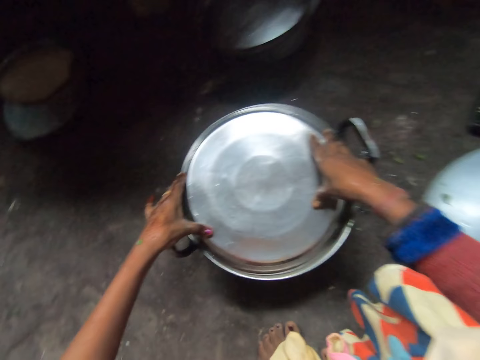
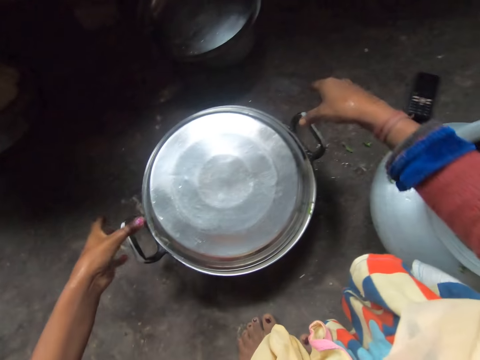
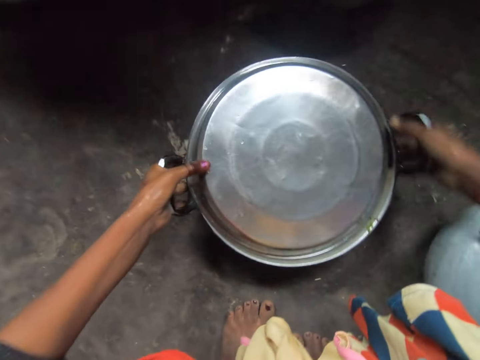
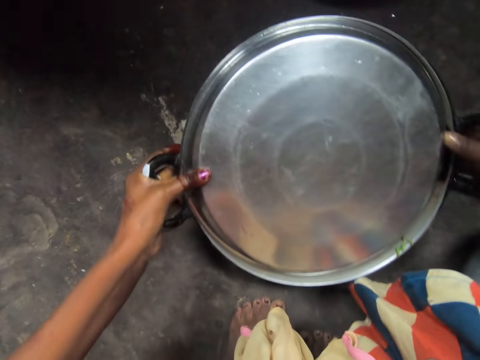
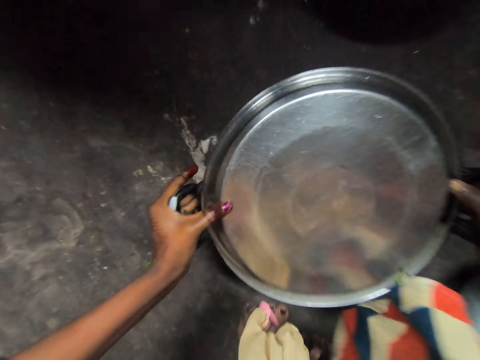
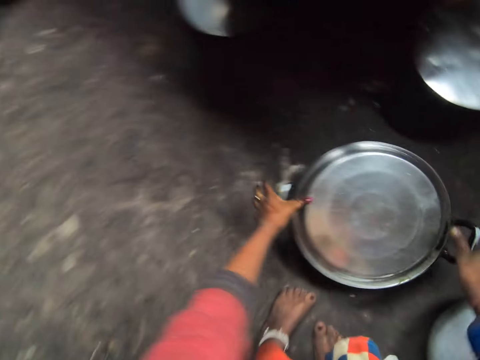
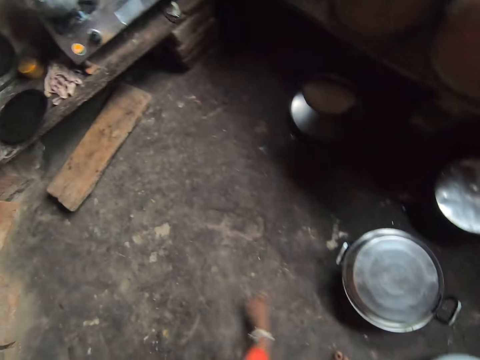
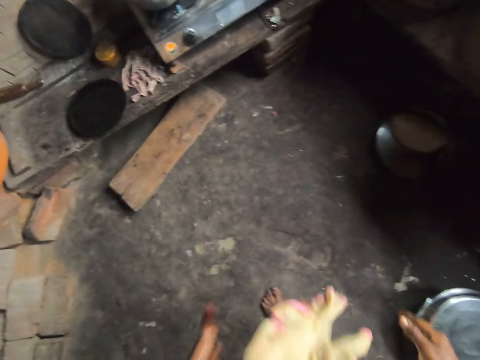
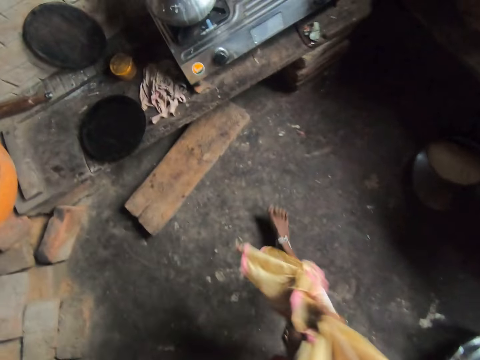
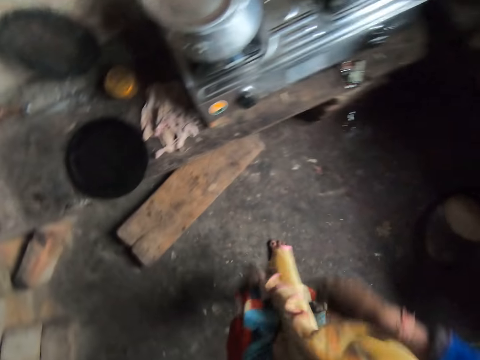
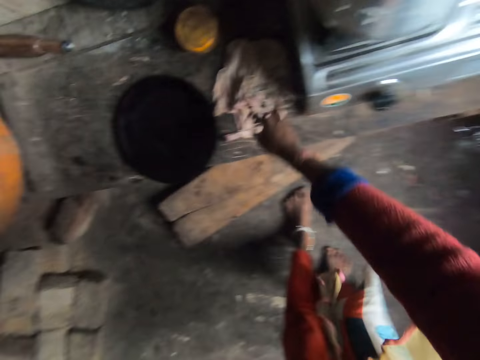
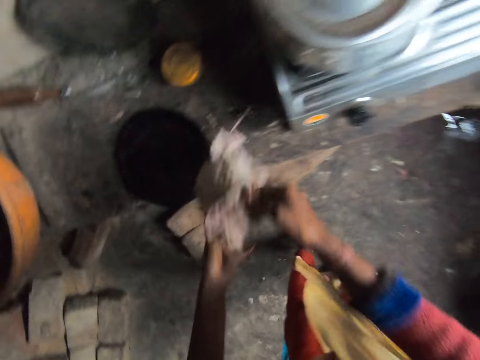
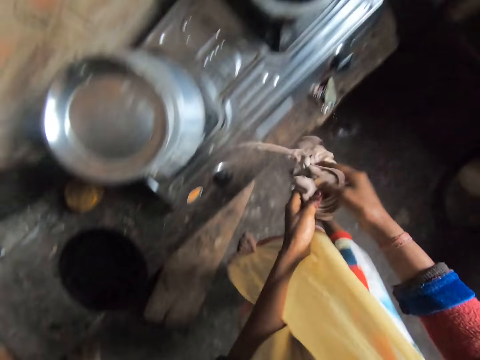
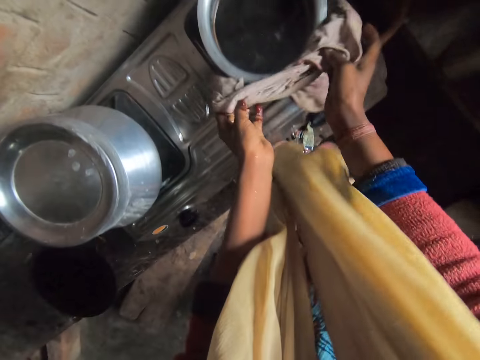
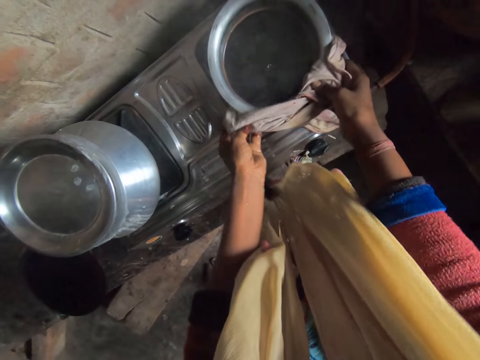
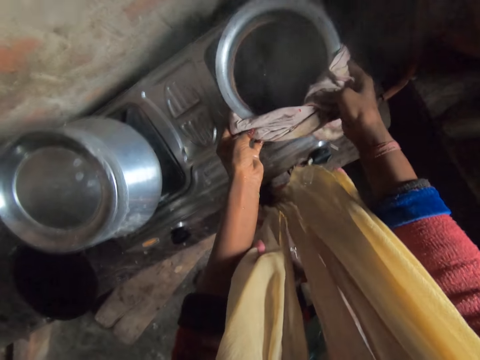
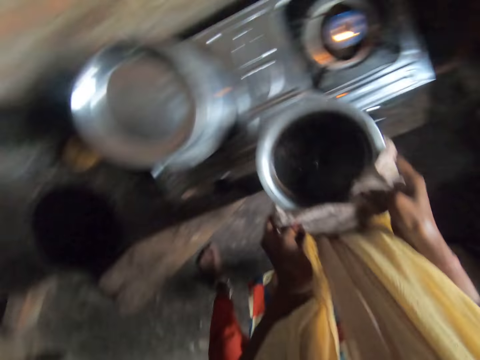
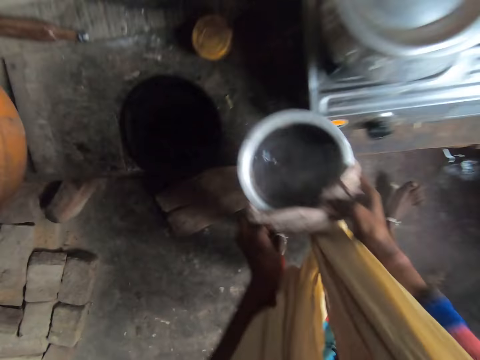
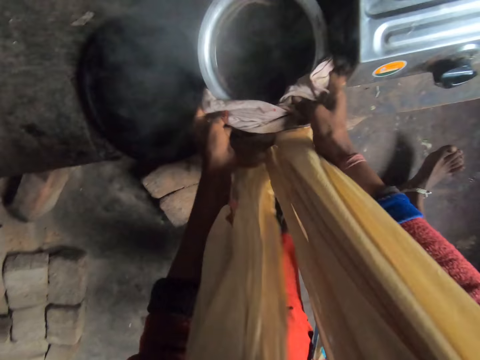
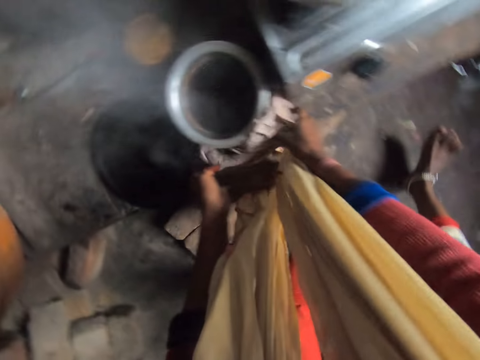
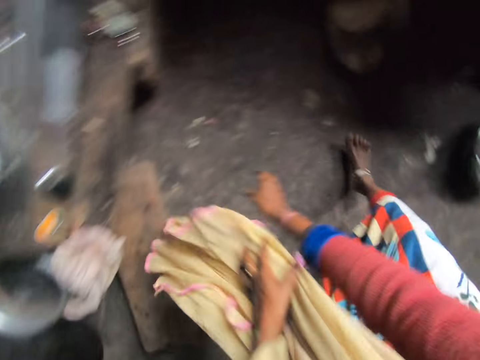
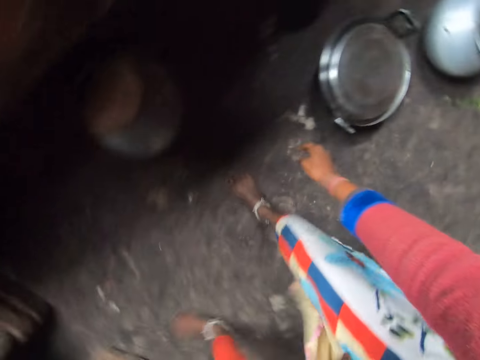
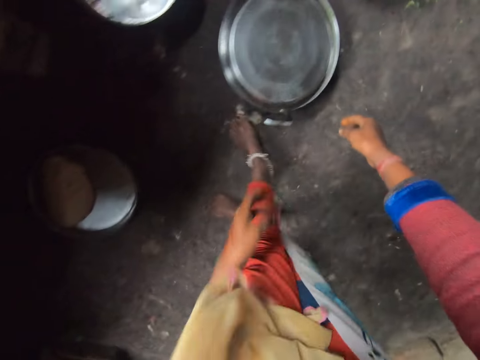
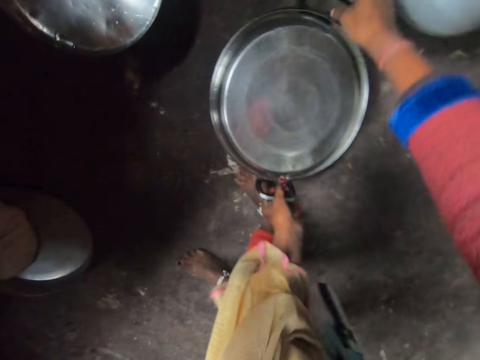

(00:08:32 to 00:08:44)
The camera wearer moves the tray with her hands. She holds the soup pot. She stands from the floor. She walks around the kitchen. She wipes her hands with the neck scarf. She picks a piece of cloth from the kitchen slab. She holds a cooking pot with the piece of cloth. She picks the cooking pot from the gas stove. She puts the cooking pot on the table. She walks around the kitchen.

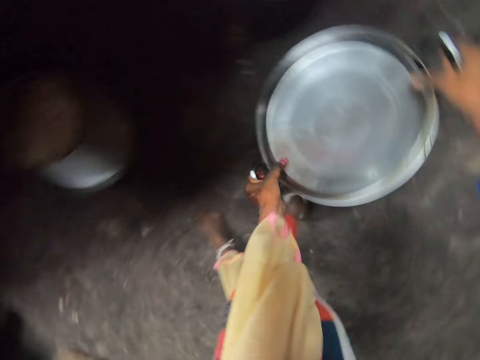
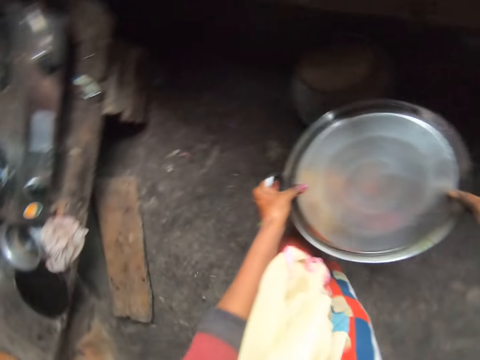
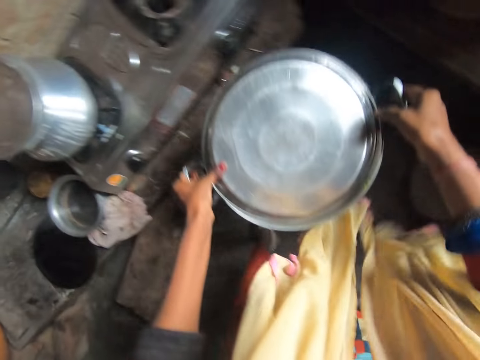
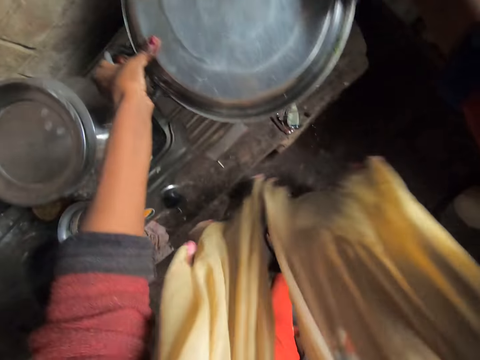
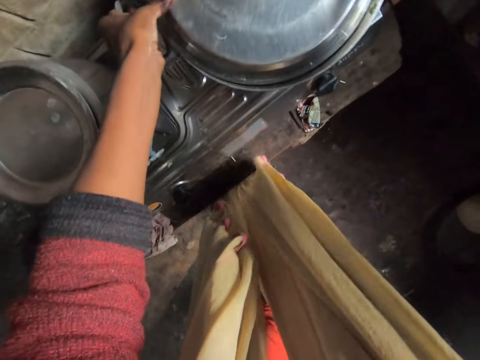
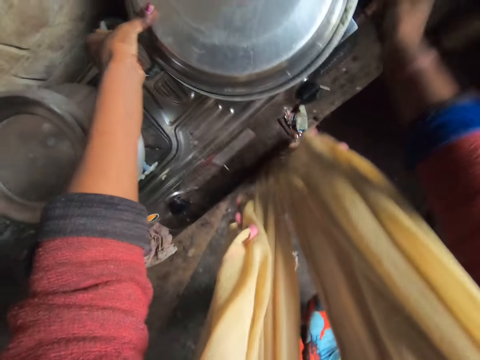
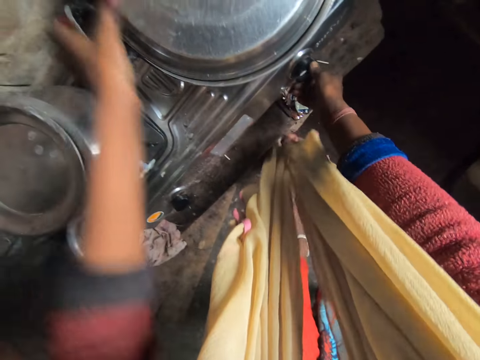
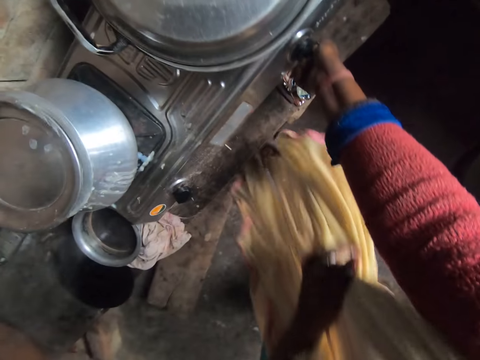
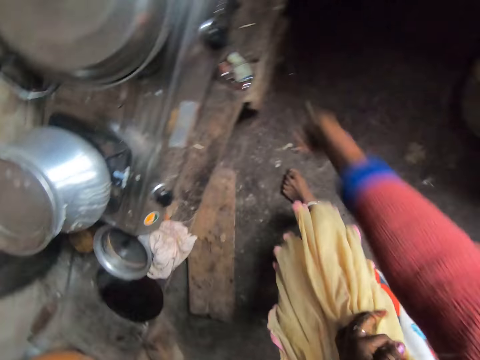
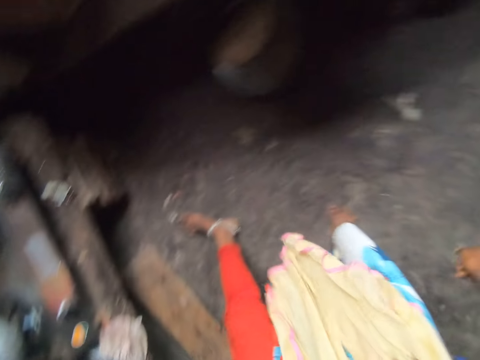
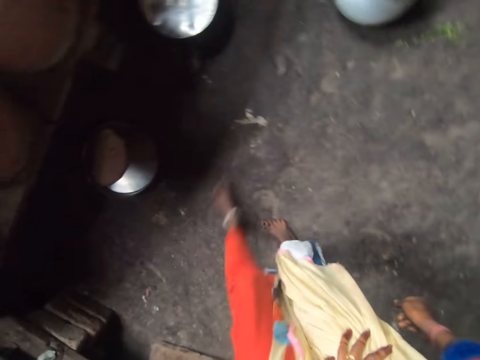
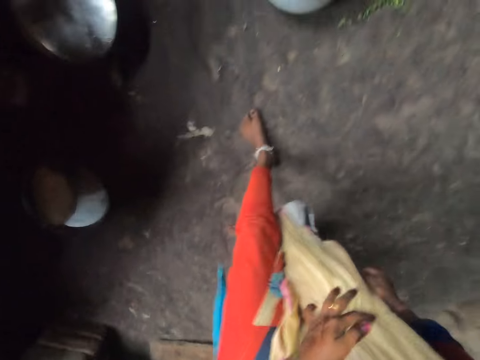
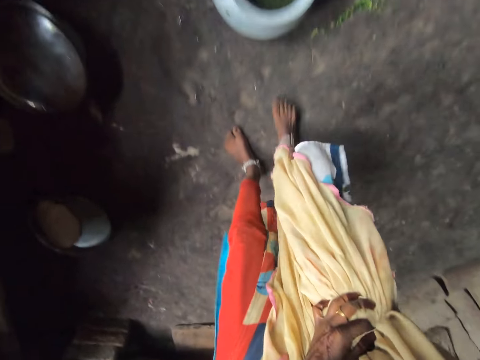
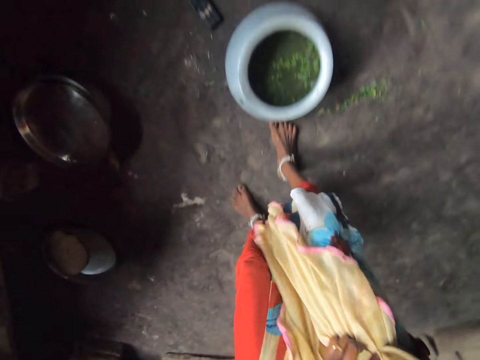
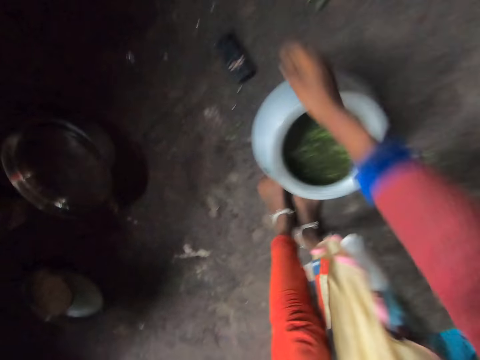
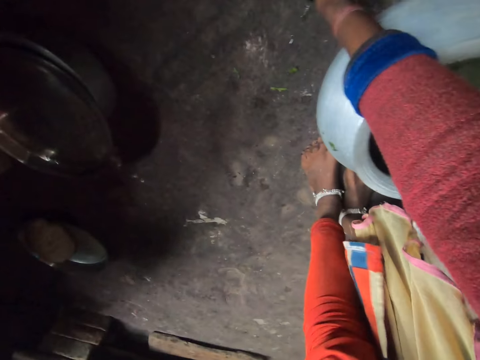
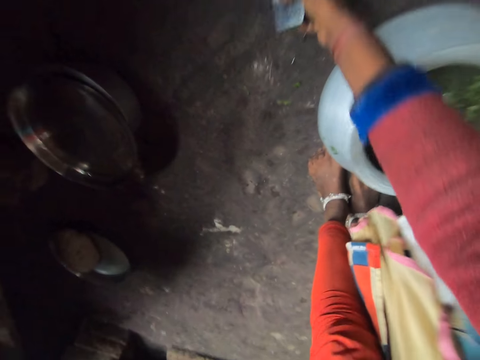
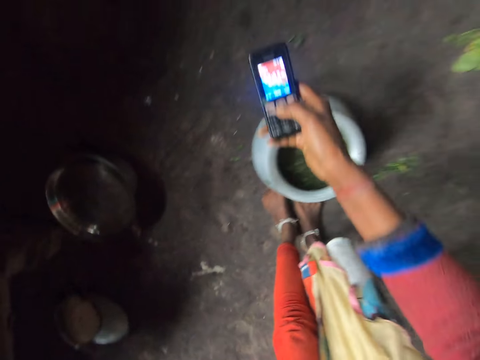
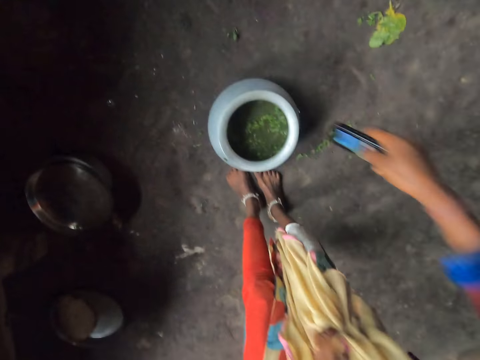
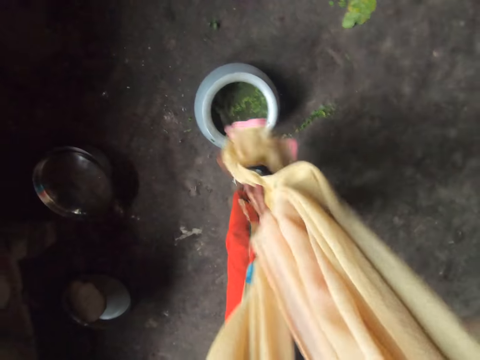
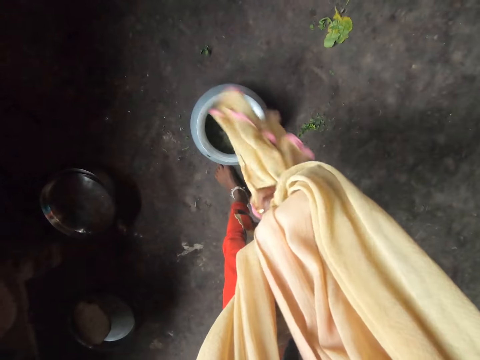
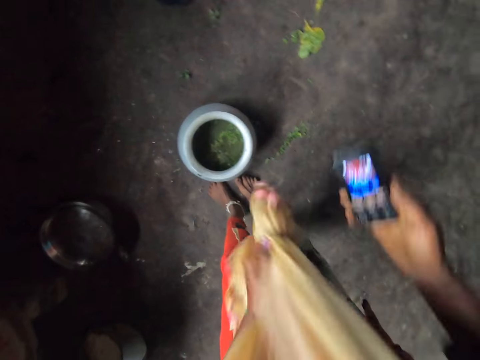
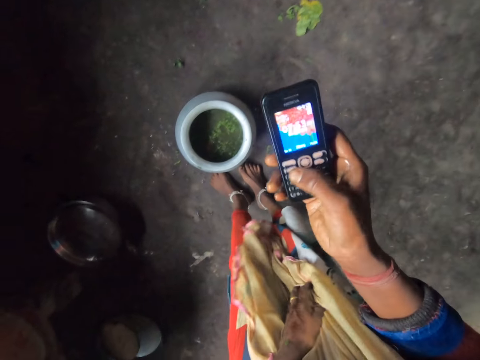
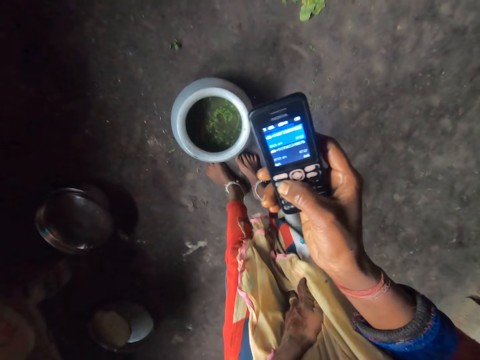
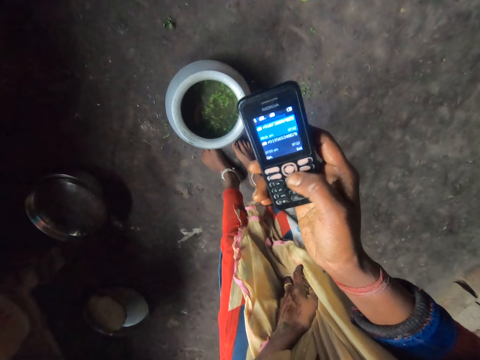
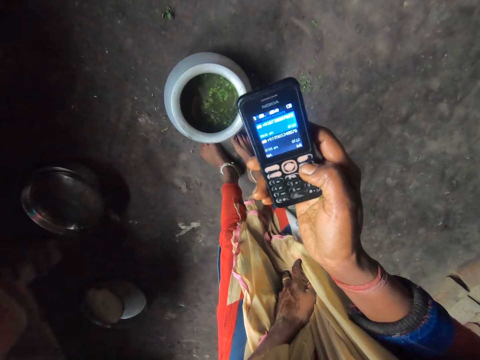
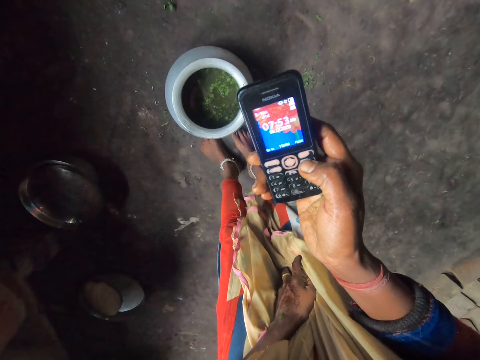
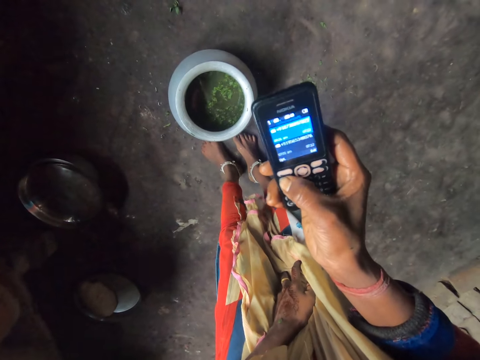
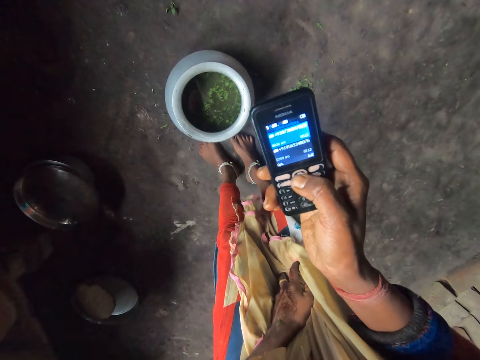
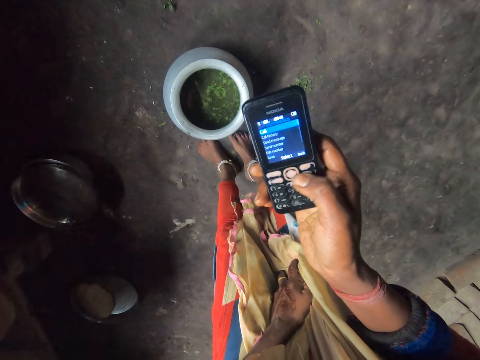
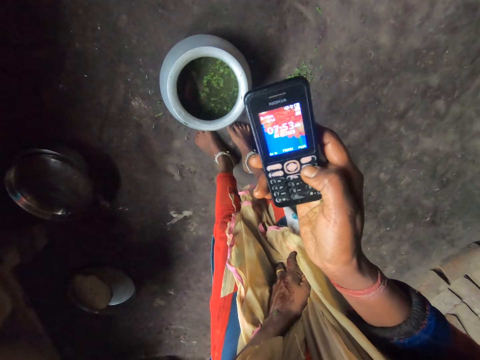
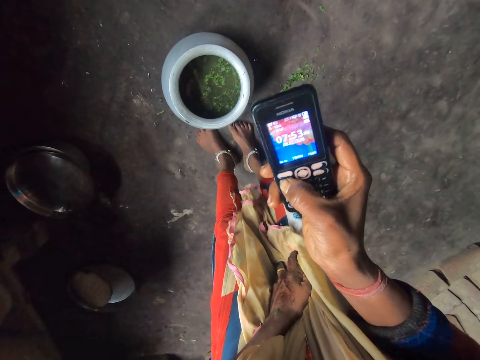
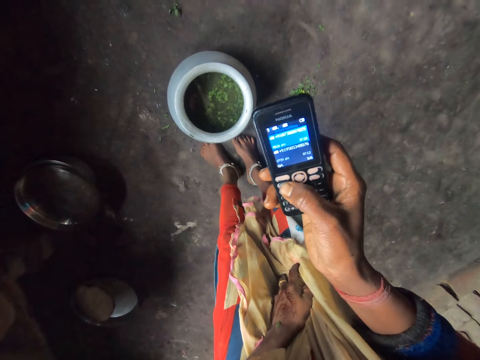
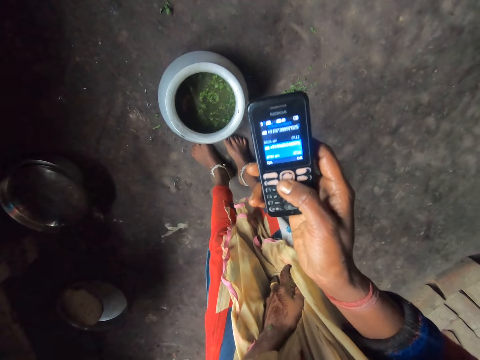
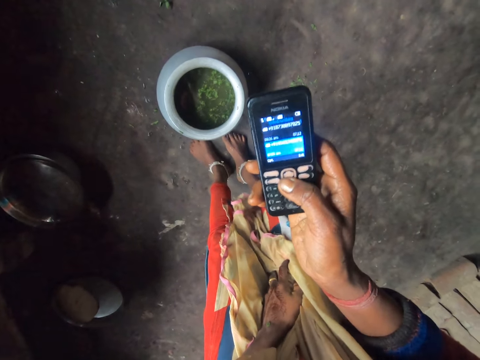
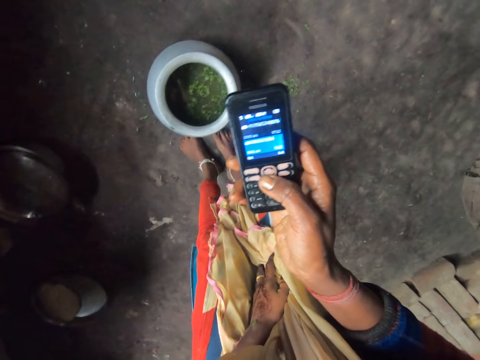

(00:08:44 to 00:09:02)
The camera wearer picks a soup pot from the floor. She walks around the kitchen. She puts the soup pot on the gas stove. She turns the gas stove knob with her hand. She adjusts her cloth. She walks around the kitchen. She picks a cellphone from the floor. She wipes the cellphone with her neck scarf. She operates the phone and presses the cellphone keys.
